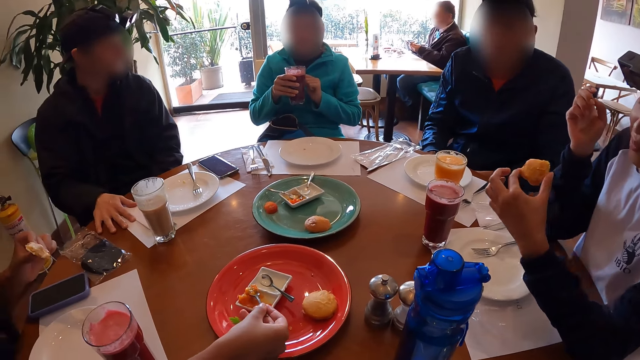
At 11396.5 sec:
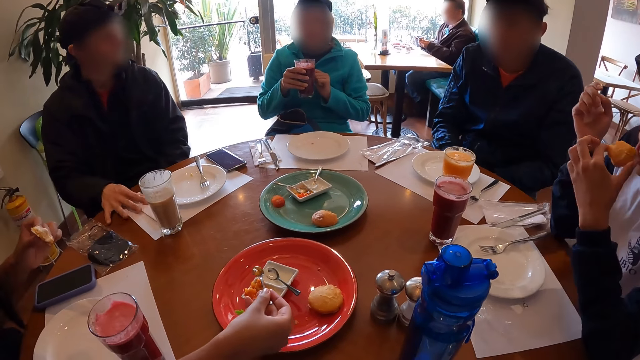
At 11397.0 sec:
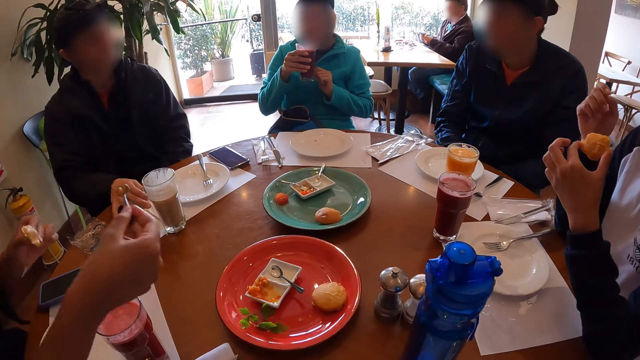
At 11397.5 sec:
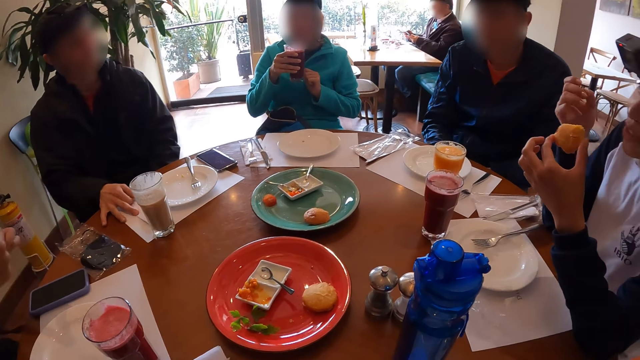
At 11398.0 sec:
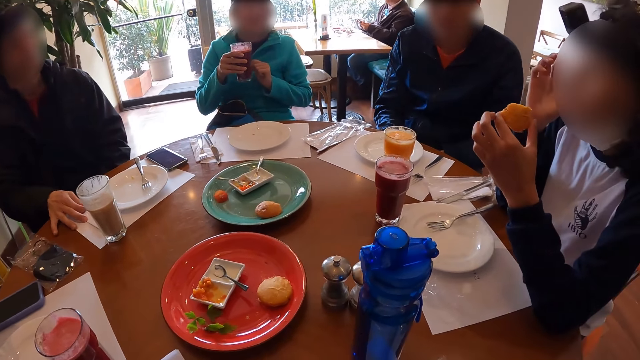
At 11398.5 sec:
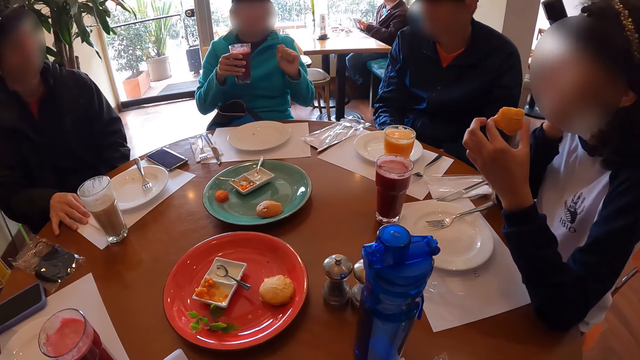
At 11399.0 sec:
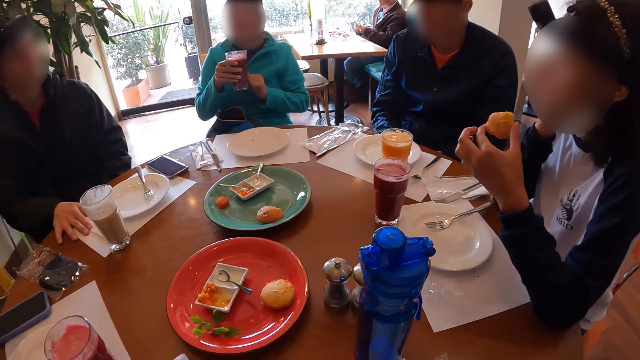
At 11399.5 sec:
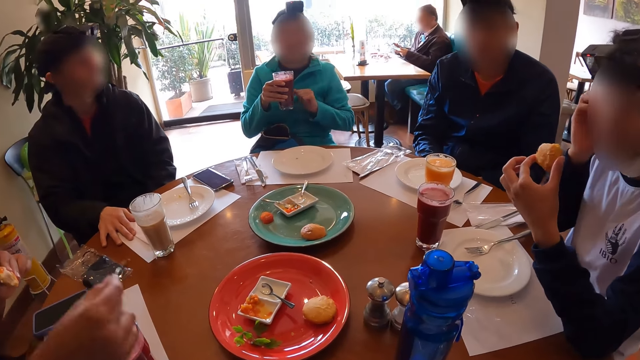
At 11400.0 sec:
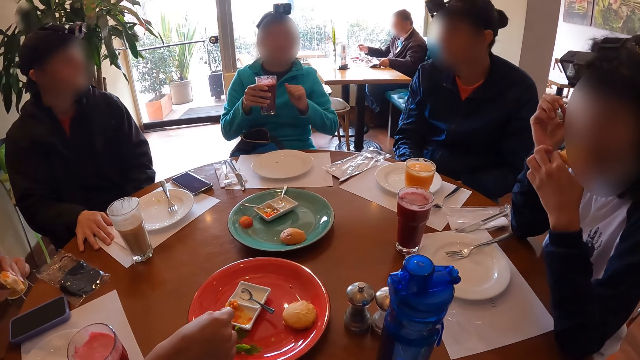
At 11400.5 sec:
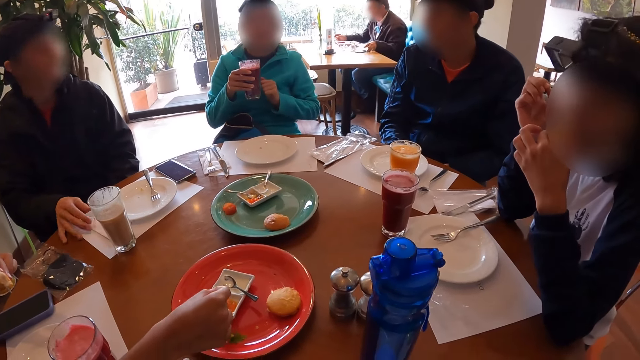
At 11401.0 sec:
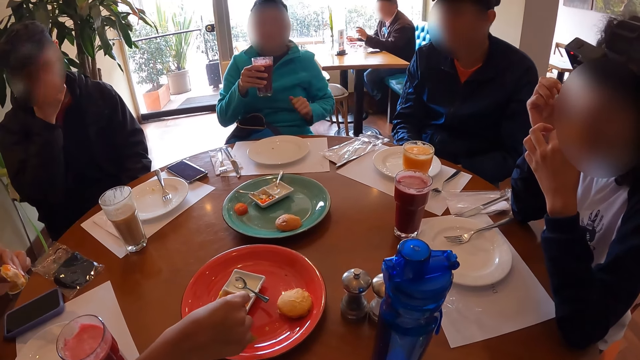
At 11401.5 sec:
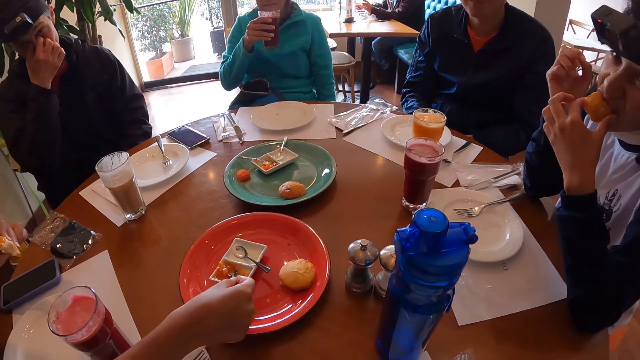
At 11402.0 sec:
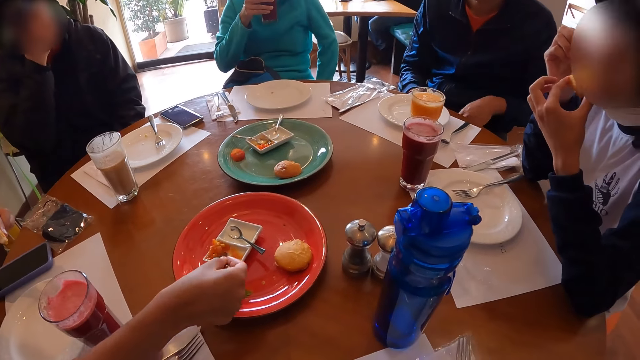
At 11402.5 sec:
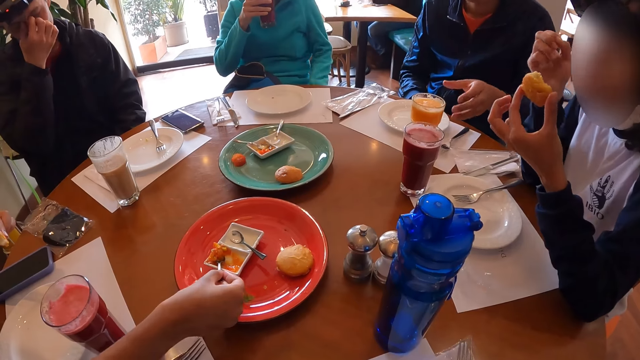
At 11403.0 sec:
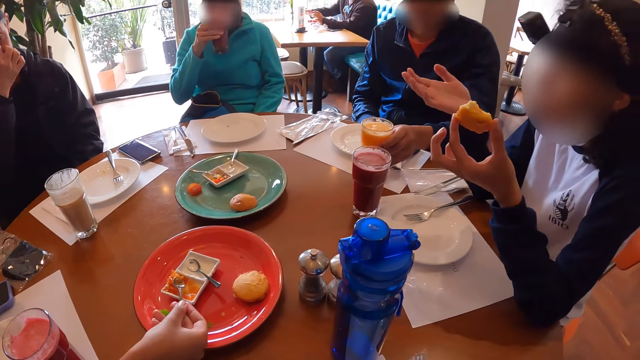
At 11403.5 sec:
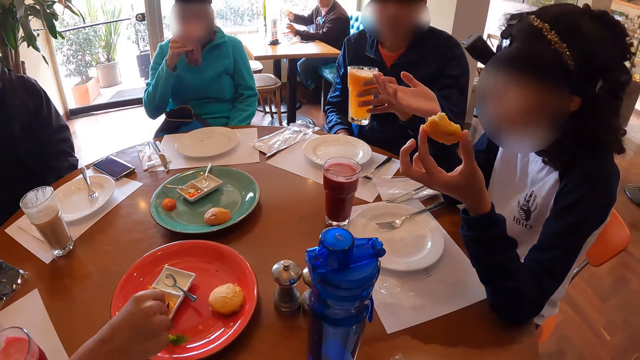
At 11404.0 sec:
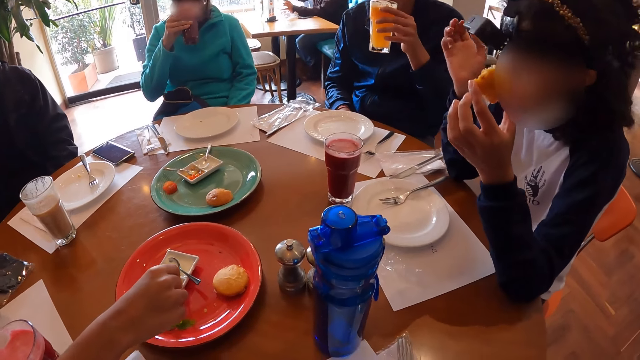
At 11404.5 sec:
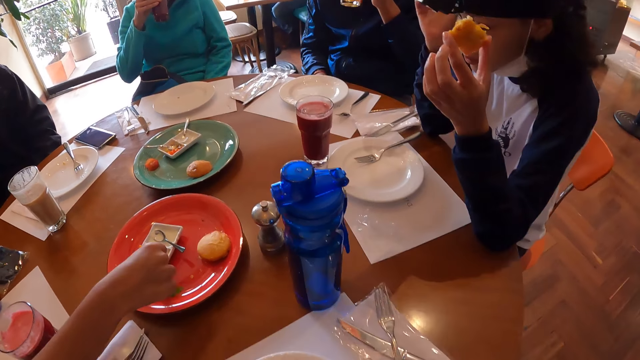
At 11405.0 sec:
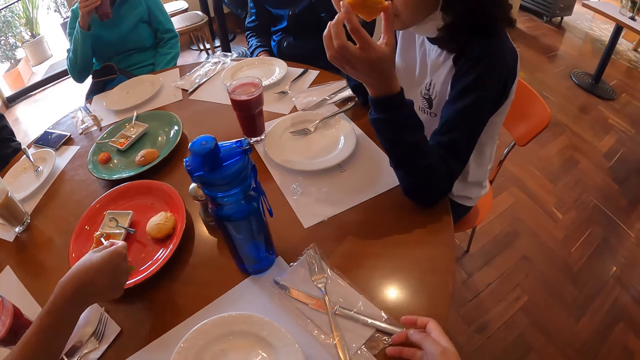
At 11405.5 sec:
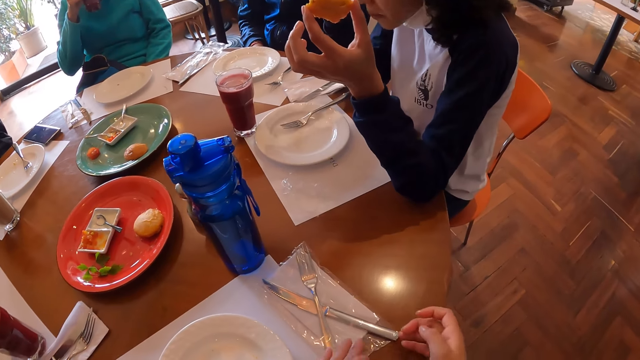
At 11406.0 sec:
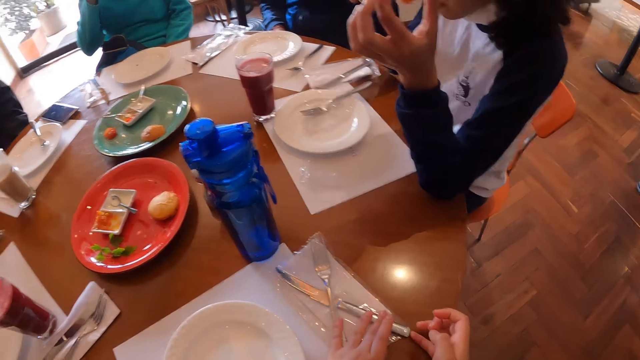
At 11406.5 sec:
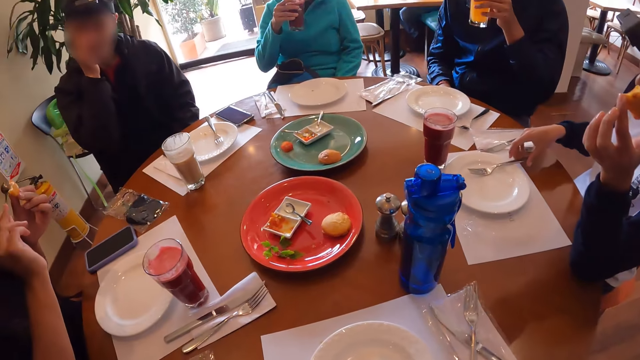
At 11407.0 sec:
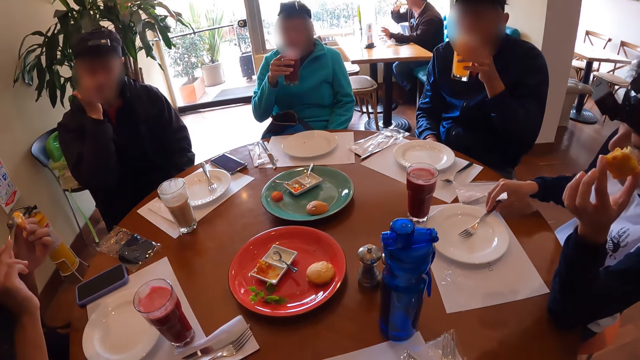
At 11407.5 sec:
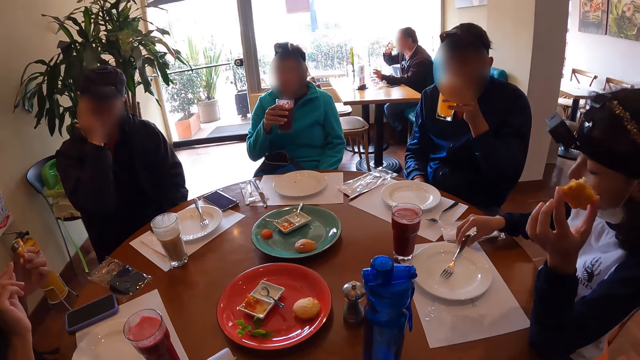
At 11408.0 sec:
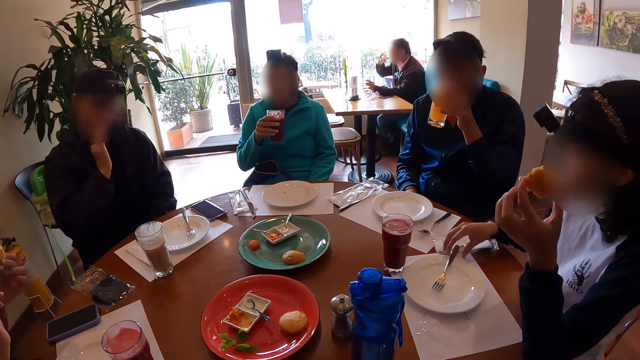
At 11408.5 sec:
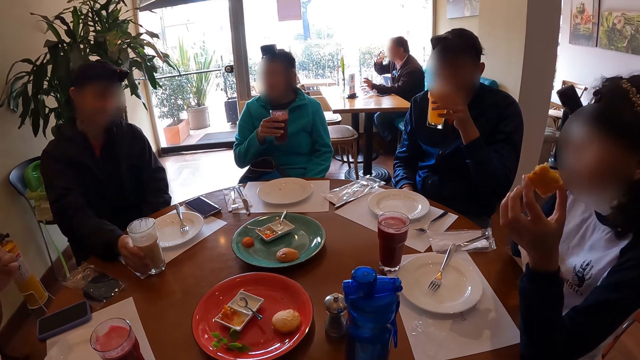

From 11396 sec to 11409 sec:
A woman places her right hand on the table on her face. The woman removes her right hand on the table from her face. Another woman moves her hand. The first woman bites the bun in her left hand. A man rubs his nose with his right hand. The other woman drinks juice from the glass of juice in her right hand. Another man picks up a glass of juice from the table mat on the table with his left hand. The other man drinks juice from the glass of juice in his left hand. The camera wearer places her left hand on a sealable cutlery holder on the table. She touches a knife on the table. The first man rubs his face with his right hand. The first woman shifts a fork on the plate on the table mat on the table with her right hand. The camera wearer looks around. The first man picks up the glass of juice from the table with his right hand.

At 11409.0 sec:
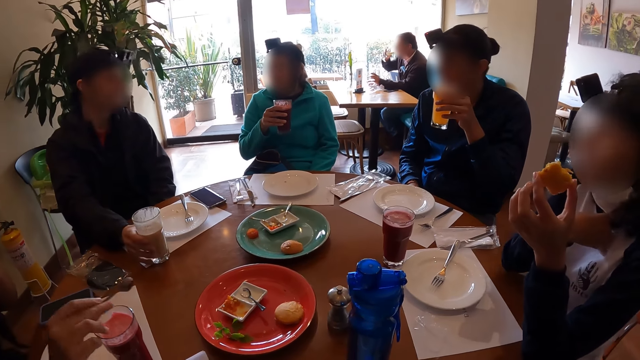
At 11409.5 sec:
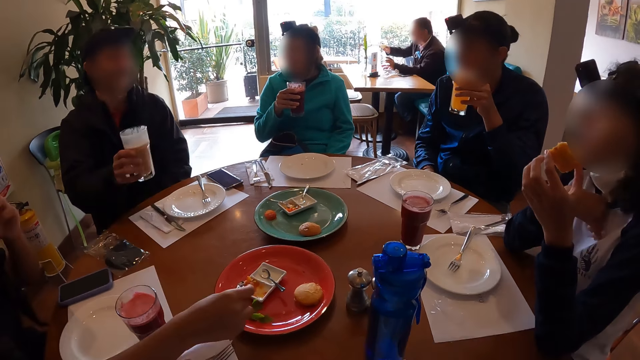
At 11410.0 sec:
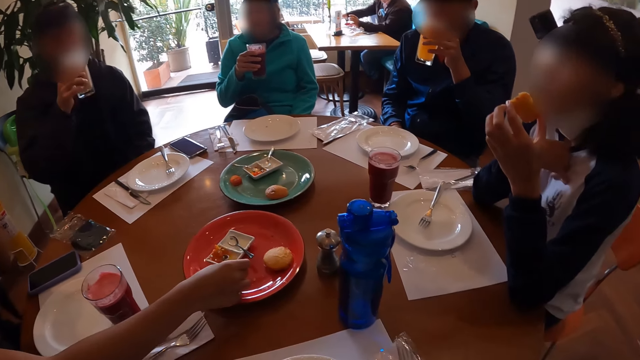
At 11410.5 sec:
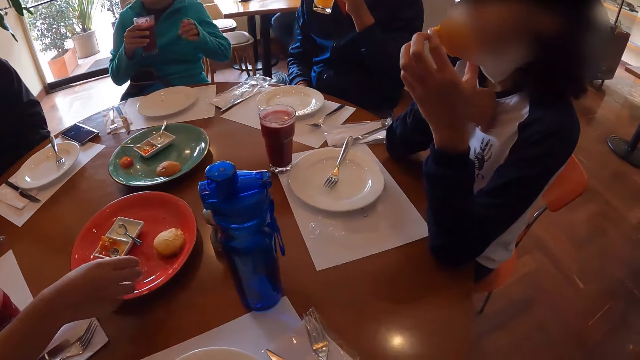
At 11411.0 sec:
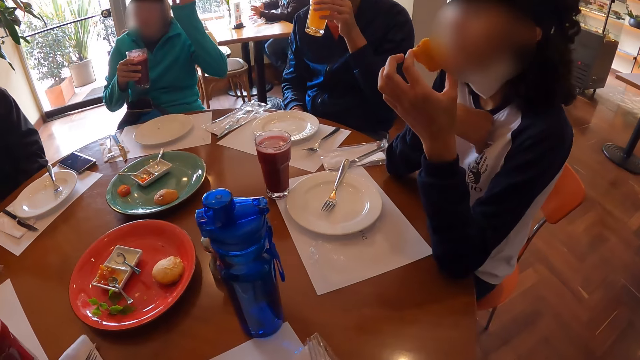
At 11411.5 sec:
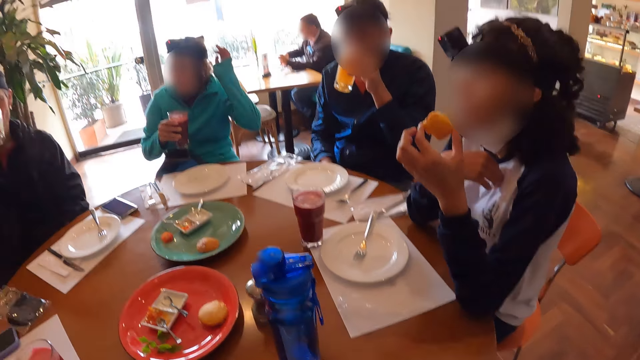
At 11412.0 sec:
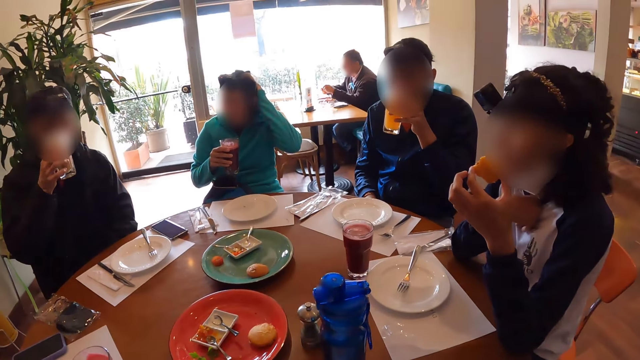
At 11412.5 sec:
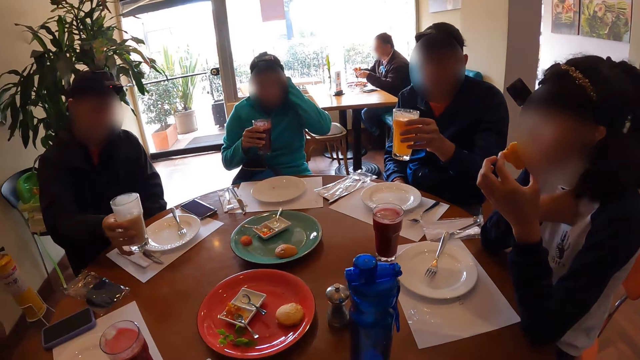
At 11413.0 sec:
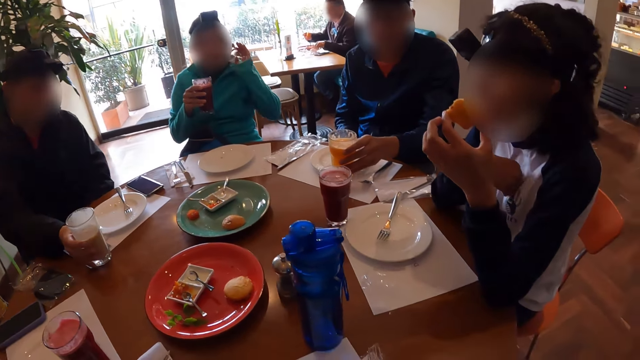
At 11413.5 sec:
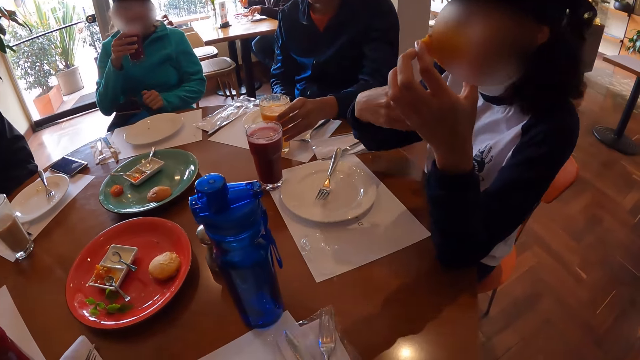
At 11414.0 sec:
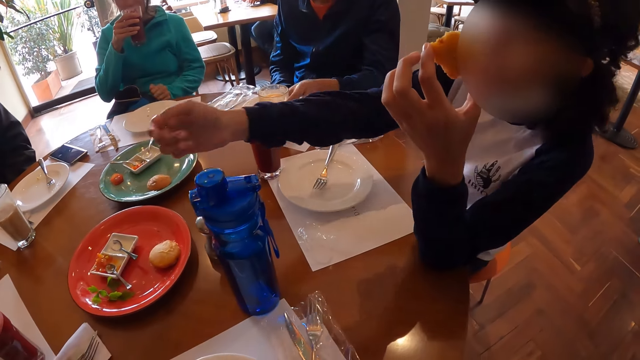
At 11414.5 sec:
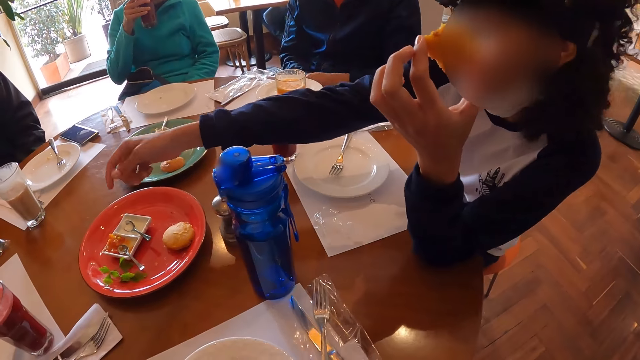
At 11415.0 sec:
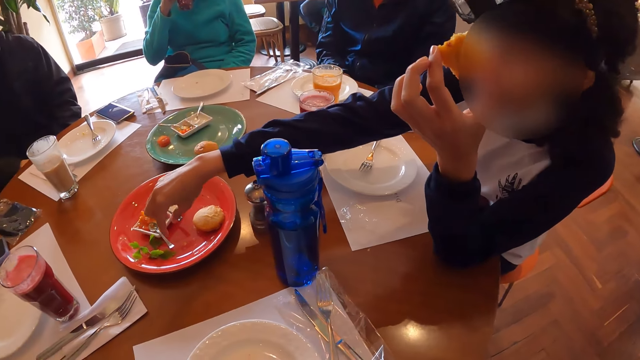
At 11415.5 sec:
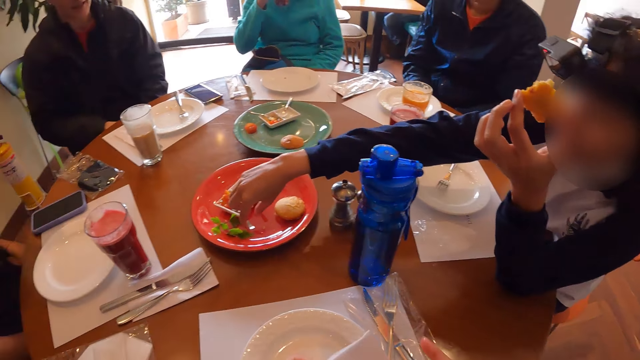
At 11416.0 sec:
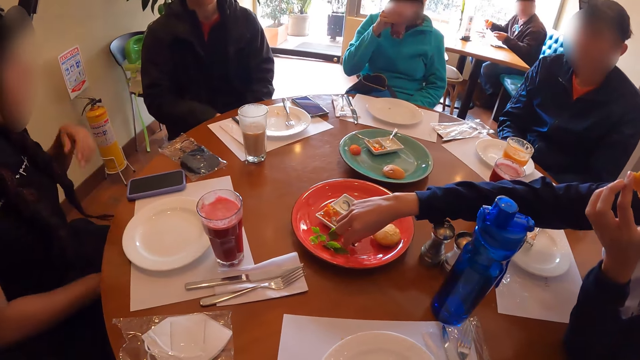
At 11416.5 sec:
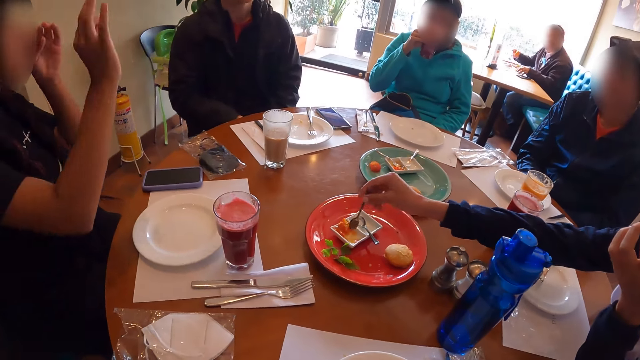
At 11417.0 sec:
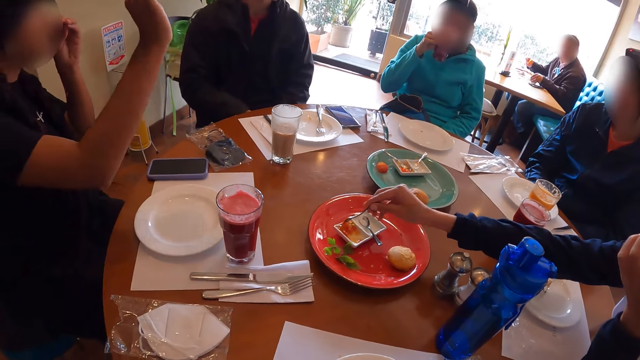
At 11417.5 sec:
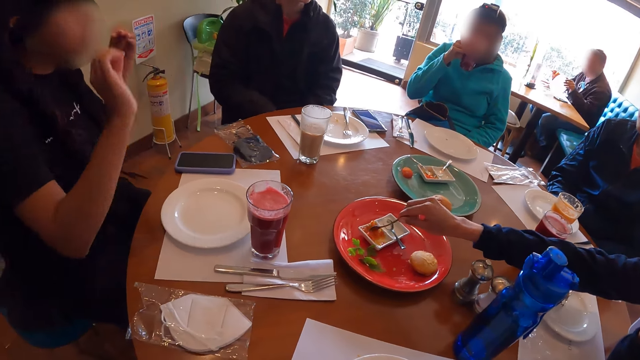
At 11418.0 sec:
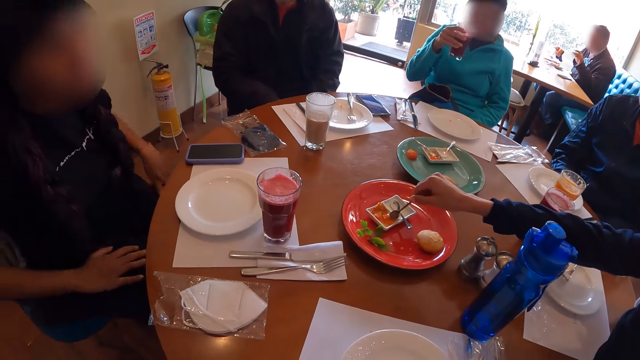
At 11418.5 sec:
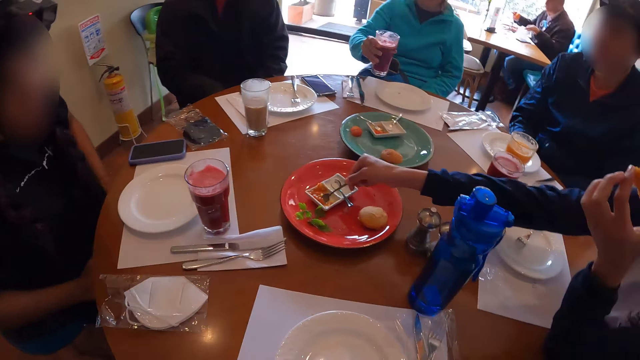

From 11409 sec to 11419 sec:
A woman places her right hand on the table. A man drinks juice from the glass of juice in his right hand. Another woman moves her hand. The other woman touches a camera band on her head with her left hand. The man drops the glass of juice on the table with his right hand. Another man drops the glass of juice on the table mat on the table with his left hand. The other woman drinks juice from the glass of juice in her right hand. The camera wearer pulls a serviette from the sealable cutlery holder on the table with her right hand. She moves a knife on the table. She holds the serviette with her right hand. The first woman picks up the spoon from the plate on the orange plate on the table with her right hand. The camera wearer looks around. The first woman scoops jam from the plate on the orange plate on the table with the spoon in her right hand.
